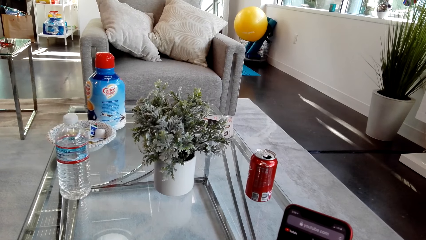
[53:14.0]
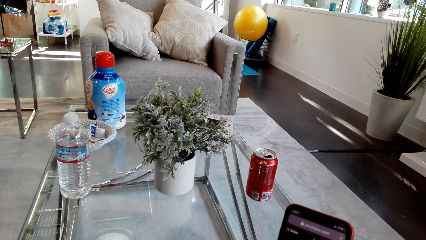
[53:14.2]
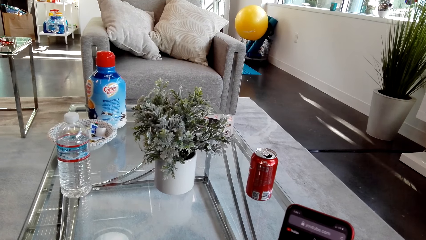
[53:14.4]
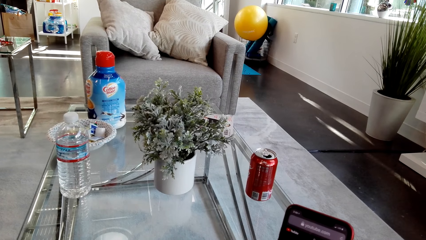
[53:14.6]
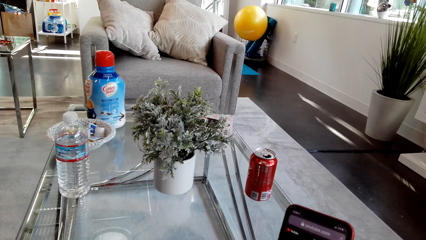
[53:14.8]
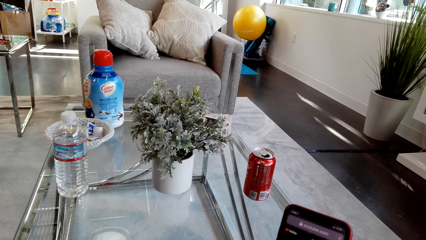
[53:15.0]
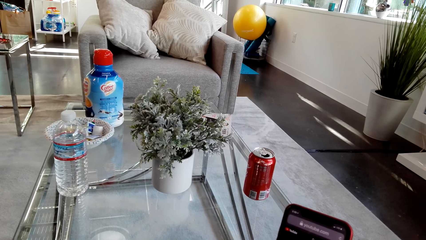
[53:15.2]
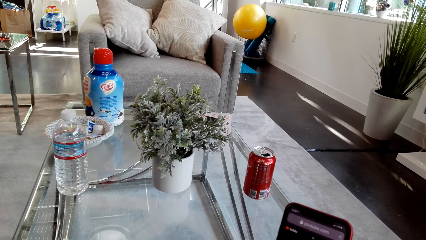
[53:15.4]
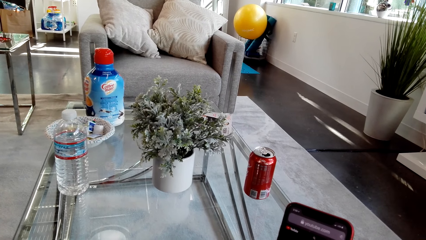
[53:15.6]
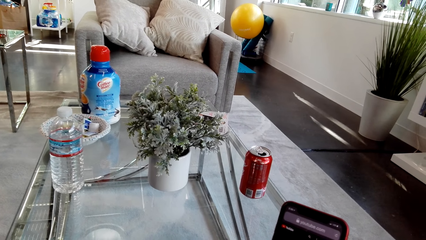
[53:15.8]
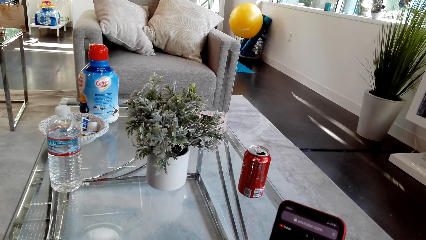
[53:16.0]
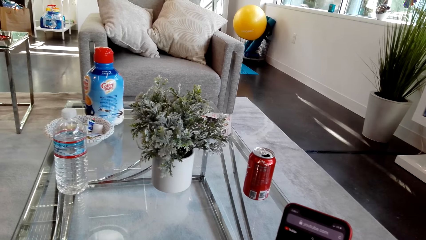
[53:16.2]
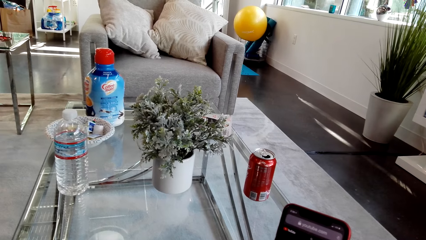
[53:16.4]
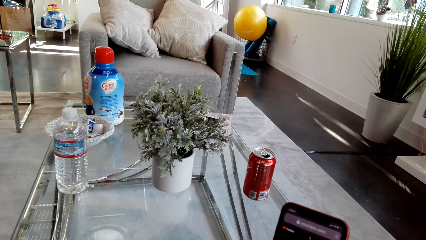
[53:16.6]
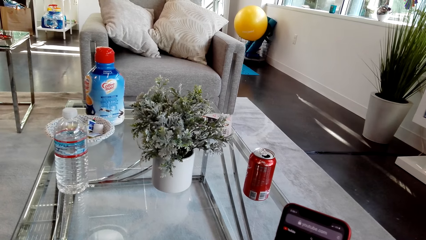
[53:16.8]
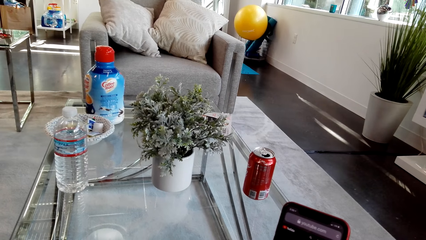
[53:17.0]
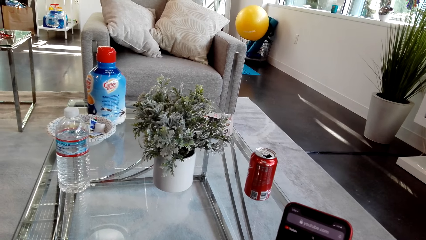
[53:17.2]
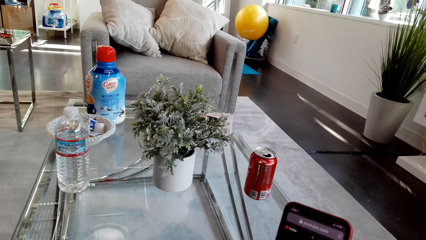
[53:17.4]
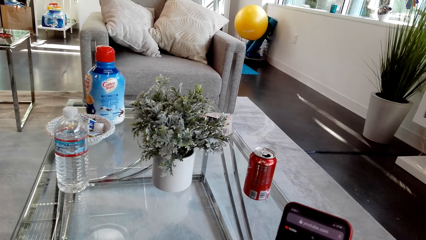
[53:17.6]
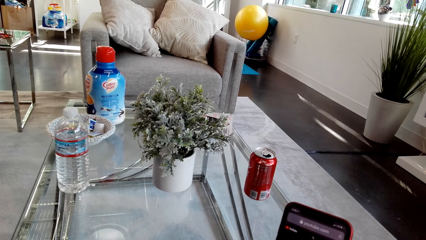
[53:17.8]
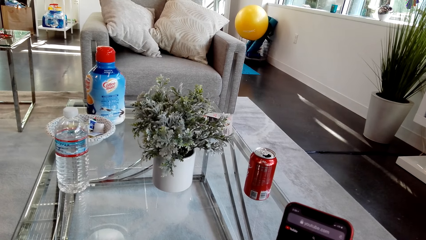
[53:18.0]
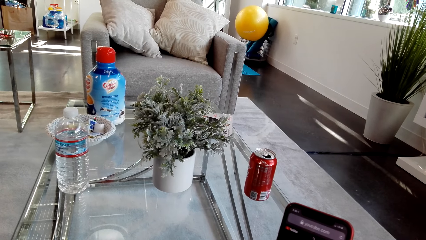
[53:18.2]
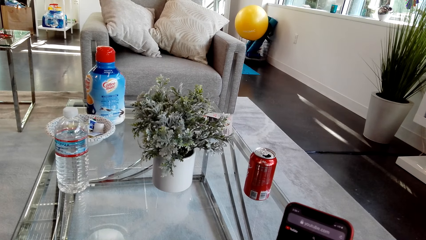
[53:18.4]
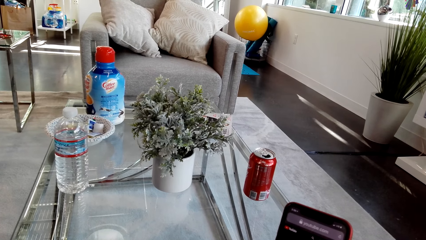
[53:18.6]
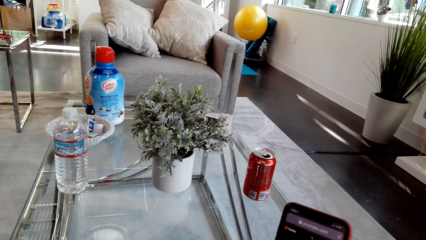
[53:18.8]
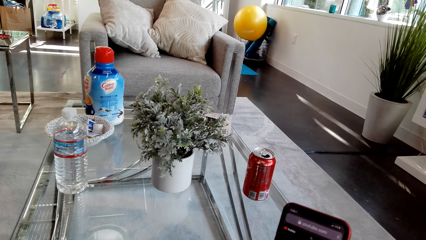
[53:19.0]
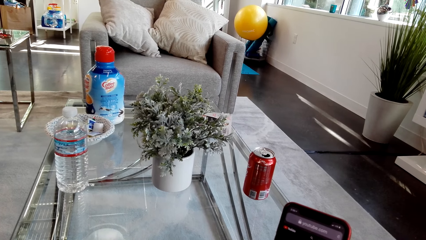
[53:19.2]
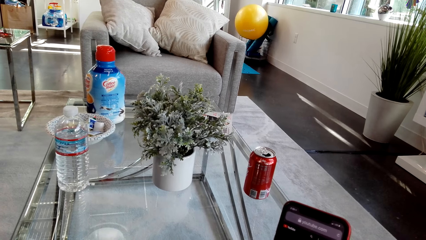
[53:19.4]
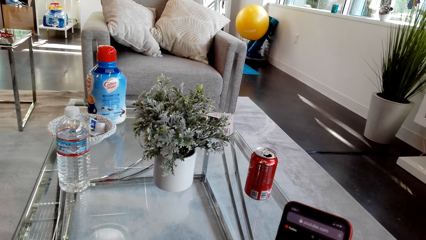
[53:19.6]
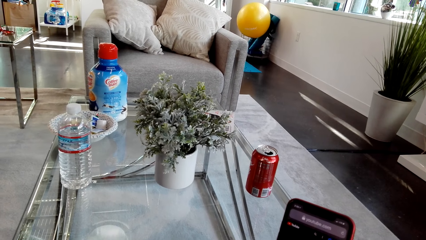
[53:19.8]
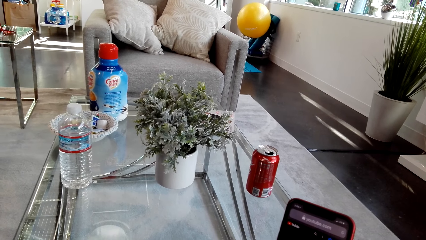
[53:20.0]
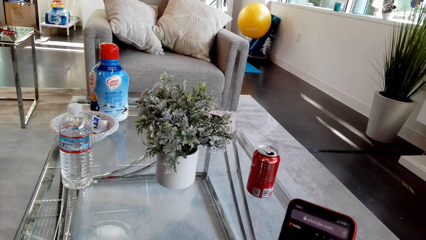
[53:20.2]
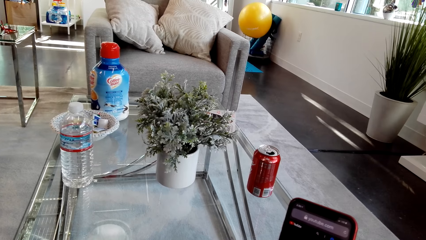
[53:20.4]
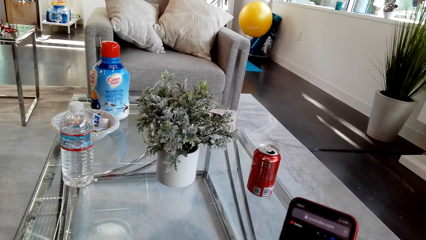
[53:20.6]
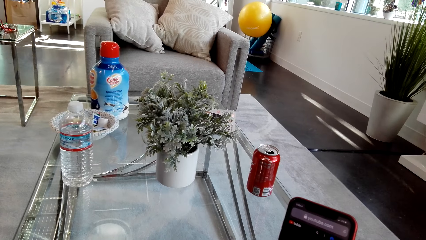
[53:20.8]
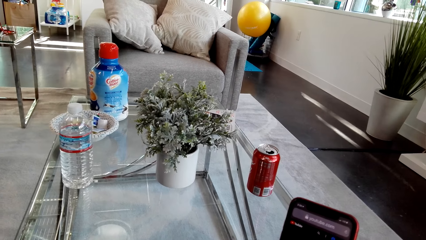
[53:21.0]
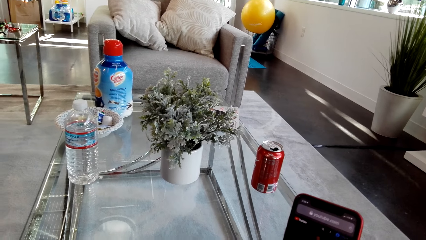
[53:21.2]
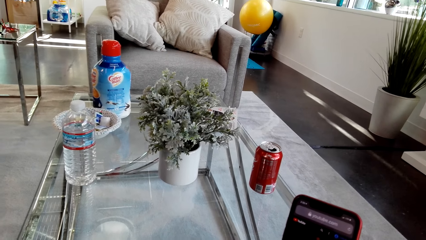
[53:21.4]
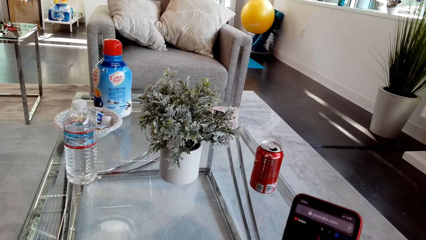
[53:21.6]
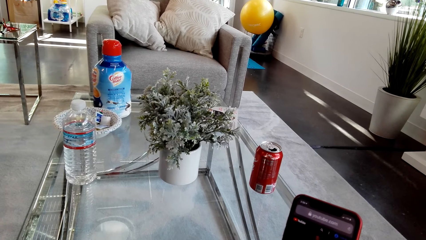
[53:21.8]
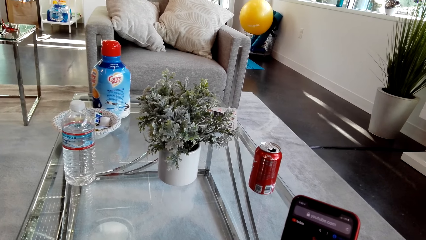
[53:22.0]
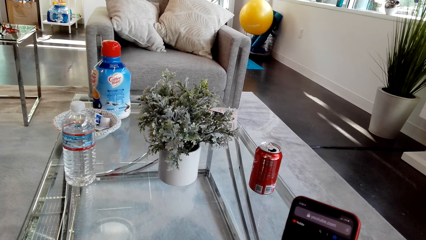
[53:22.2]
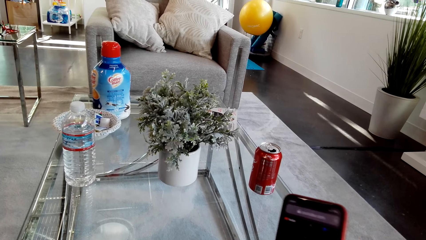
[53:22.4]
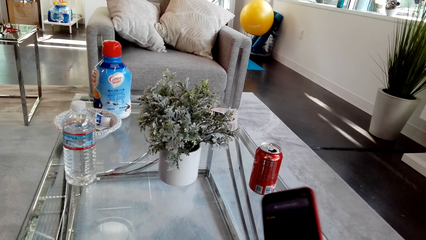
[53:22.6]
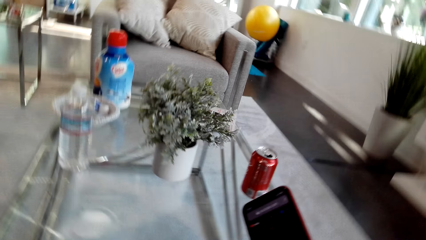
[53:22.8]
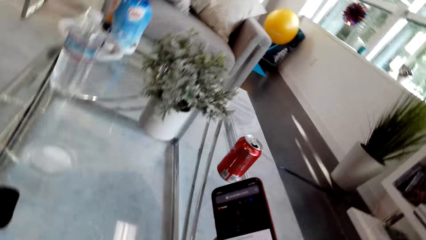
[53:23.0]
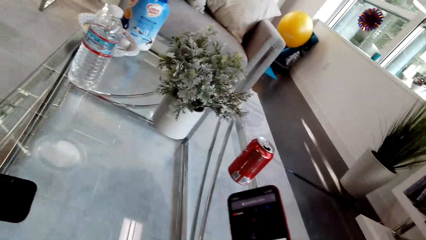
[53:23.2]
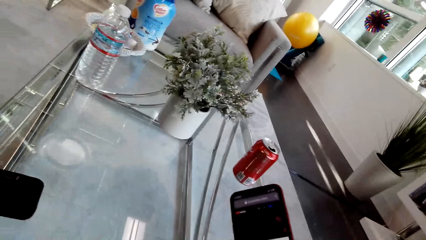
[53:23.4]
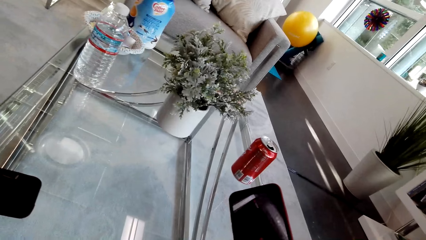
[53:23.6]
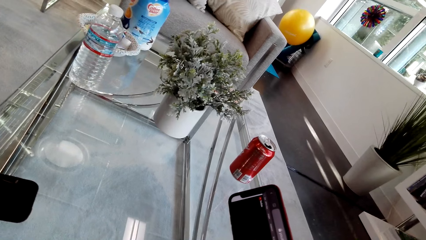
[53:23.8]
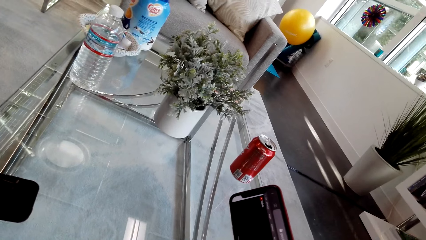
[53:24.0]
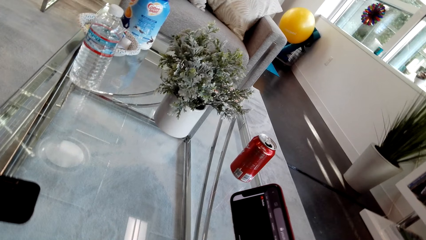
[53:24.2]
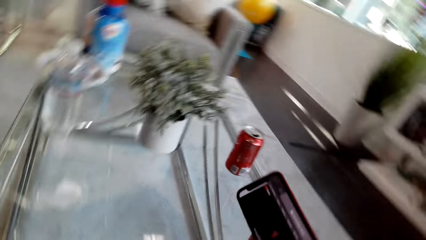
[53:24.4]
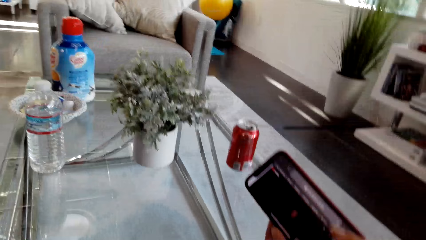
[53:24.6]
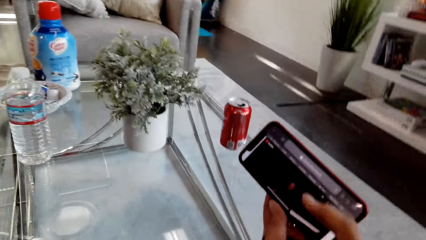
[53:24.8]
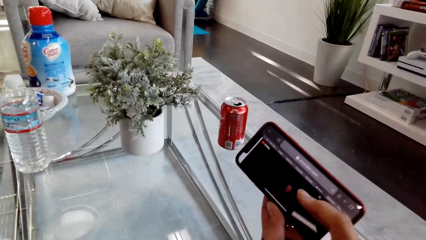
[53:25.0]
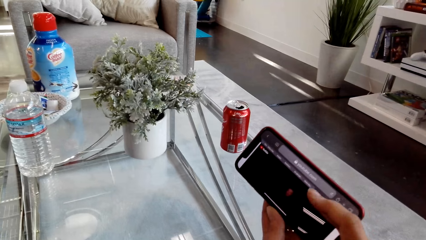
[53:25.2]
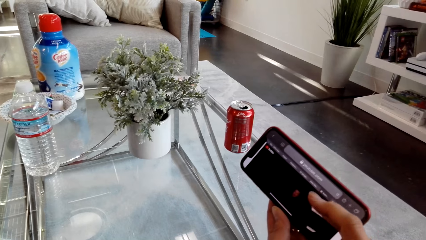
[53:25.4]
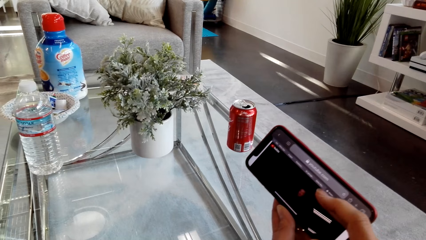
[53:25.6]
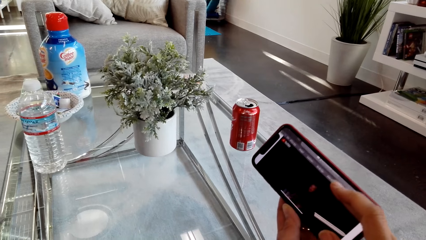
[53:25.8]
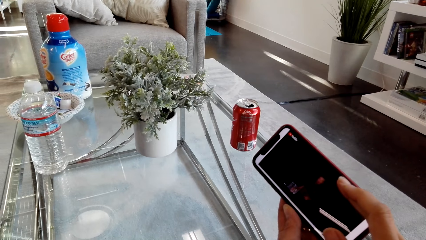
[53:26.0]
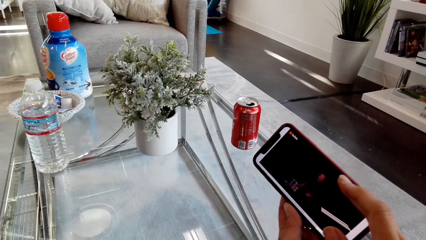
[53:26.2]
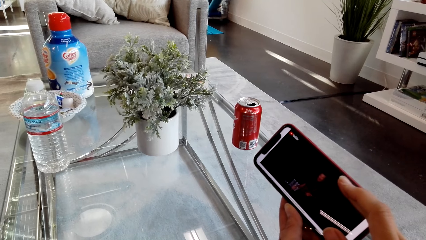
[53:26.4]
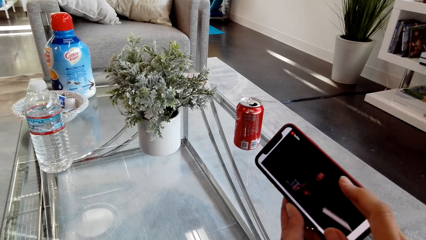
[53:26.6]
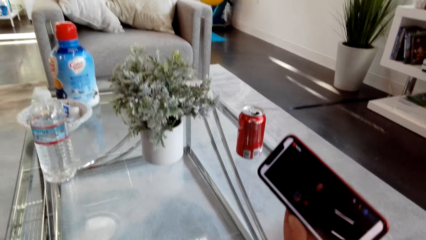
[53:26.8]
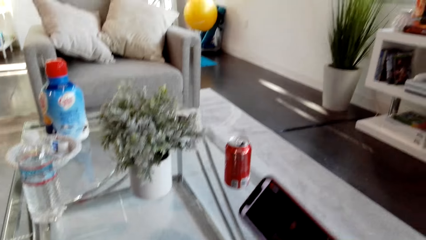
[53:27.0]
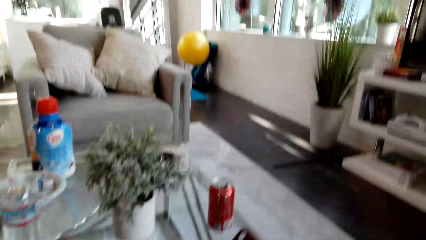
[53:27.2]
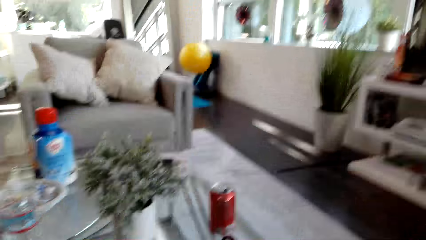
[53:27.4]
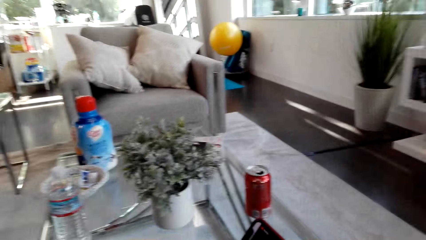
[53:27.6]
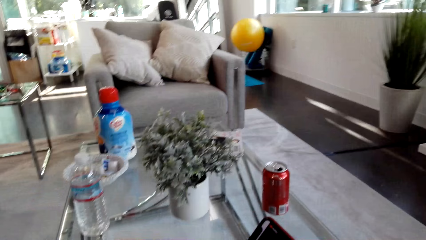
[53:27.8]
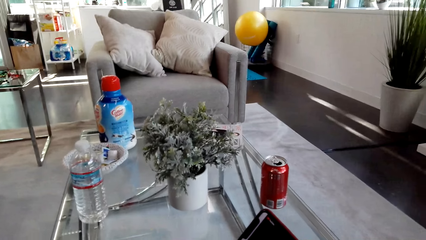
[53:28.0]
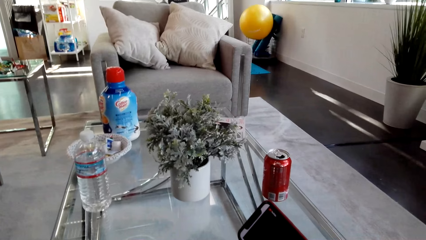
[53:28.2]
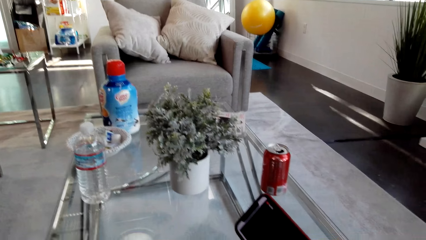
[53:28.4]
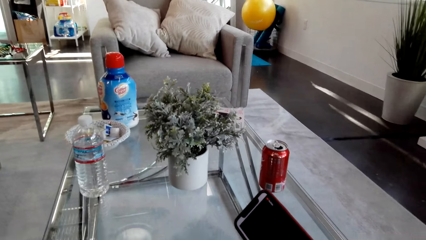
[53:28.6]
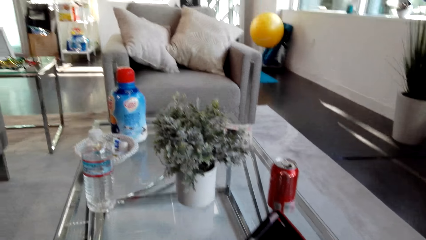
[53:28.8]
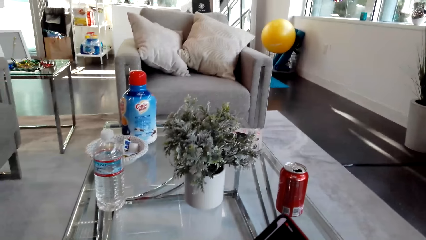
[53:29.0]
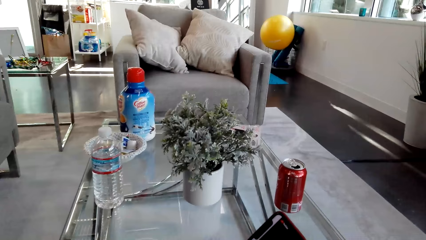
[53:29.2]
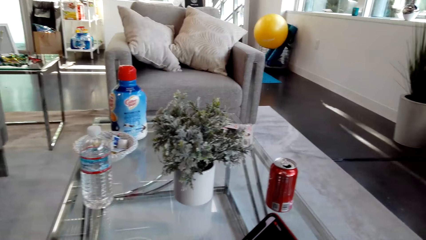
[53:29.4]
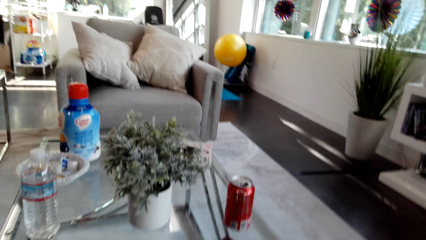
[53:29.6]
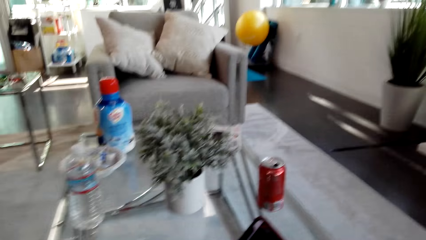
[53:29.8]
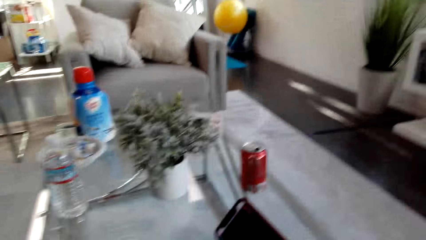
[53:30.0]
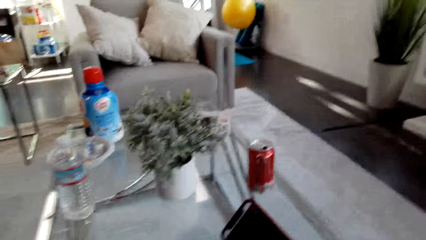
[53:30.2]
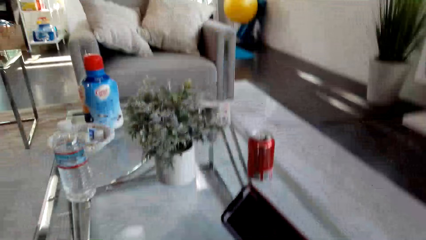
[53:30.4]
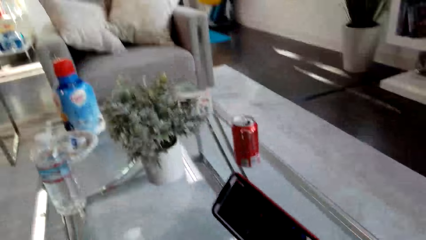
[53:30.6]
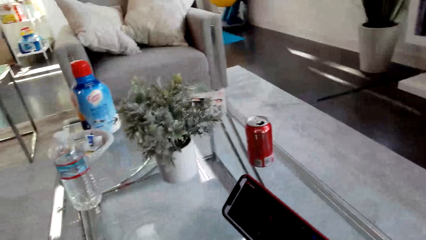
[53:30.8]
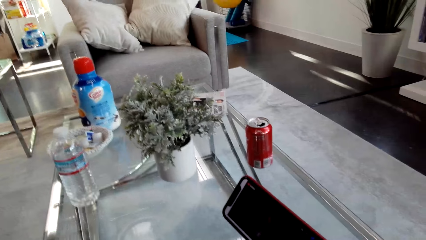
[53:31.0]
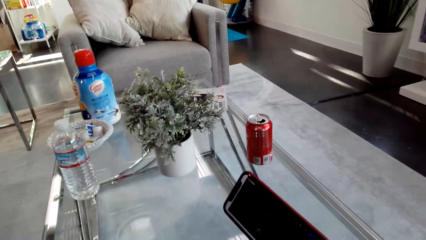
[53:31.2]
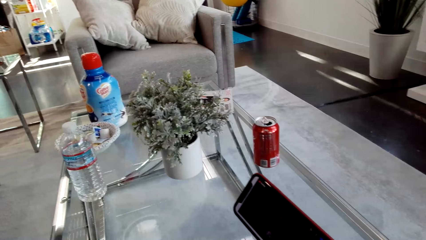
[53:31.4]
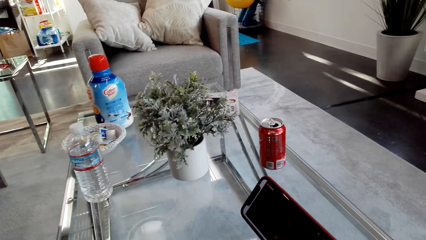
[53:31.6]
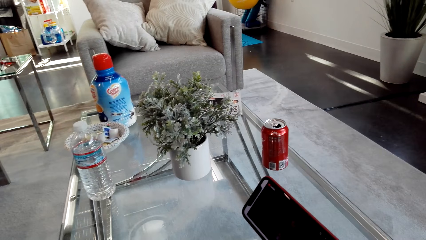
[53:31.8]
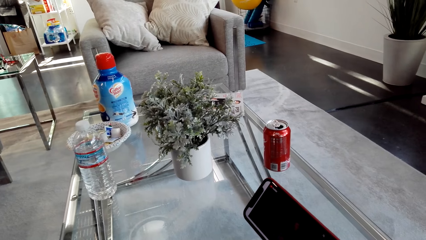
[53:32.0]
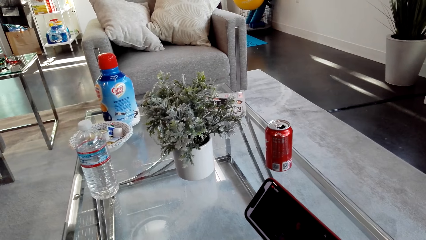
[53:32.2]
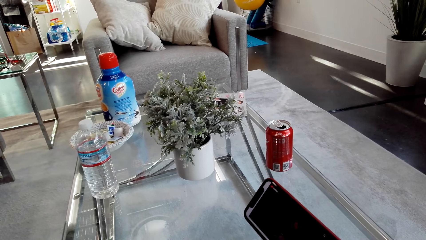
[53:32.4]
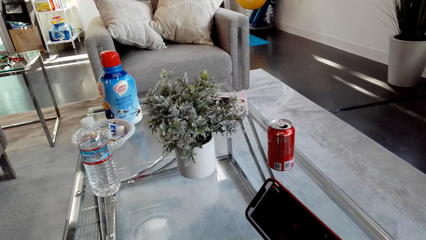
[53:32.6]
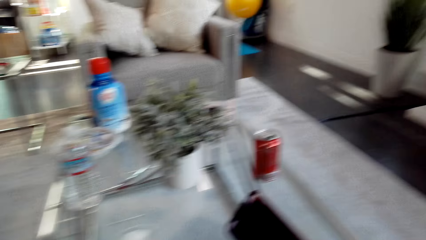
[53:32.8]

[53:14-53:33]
The camera wearer touches the phone. They stare at the phone.
